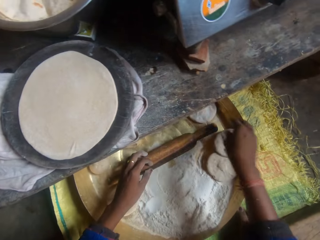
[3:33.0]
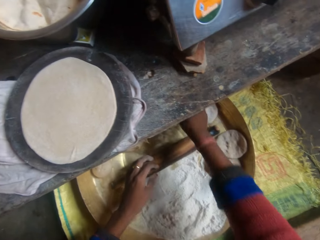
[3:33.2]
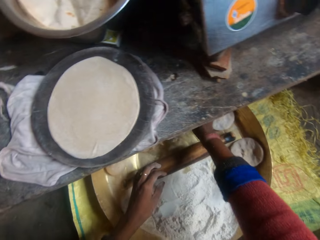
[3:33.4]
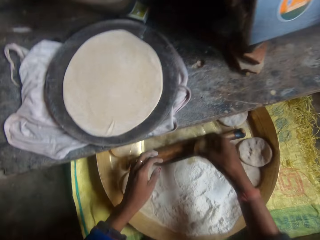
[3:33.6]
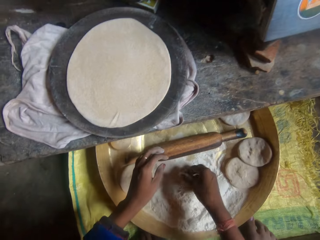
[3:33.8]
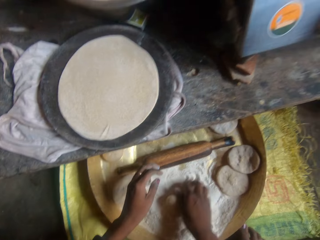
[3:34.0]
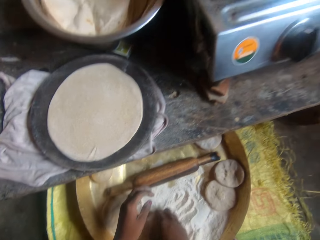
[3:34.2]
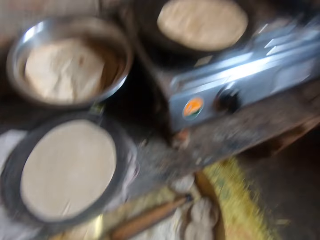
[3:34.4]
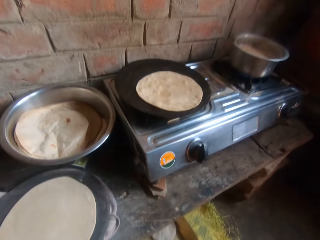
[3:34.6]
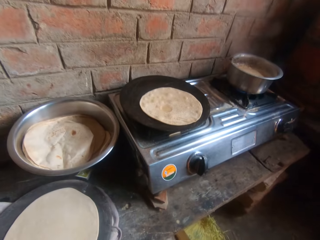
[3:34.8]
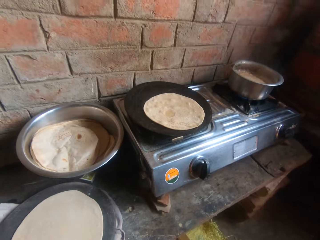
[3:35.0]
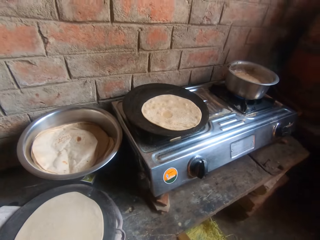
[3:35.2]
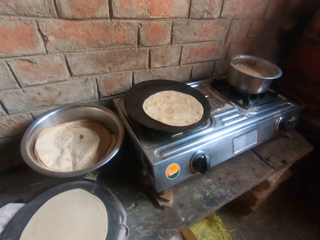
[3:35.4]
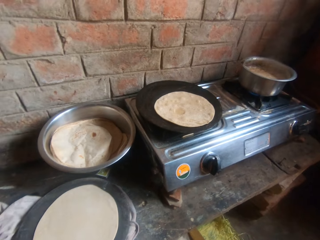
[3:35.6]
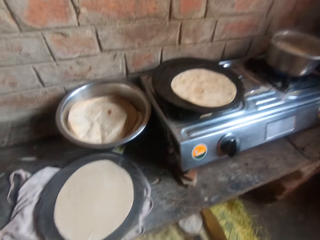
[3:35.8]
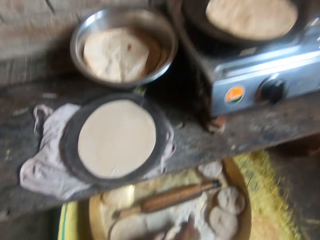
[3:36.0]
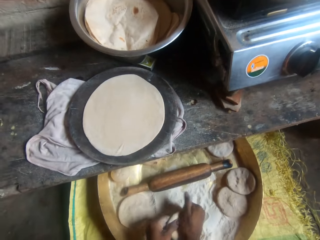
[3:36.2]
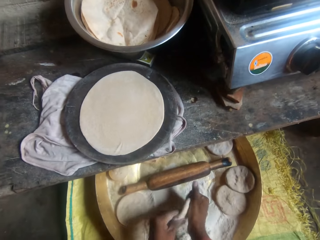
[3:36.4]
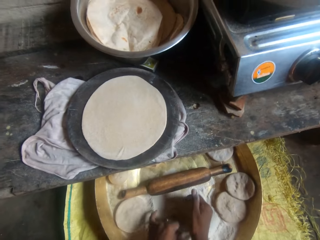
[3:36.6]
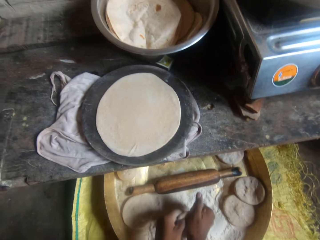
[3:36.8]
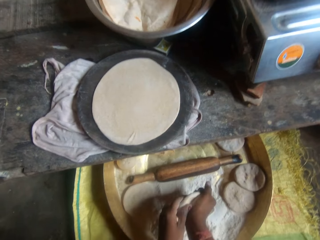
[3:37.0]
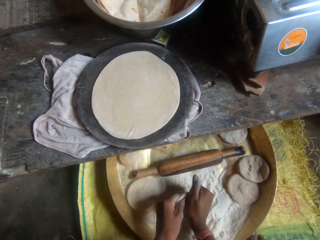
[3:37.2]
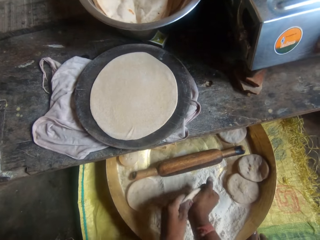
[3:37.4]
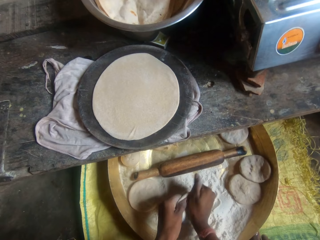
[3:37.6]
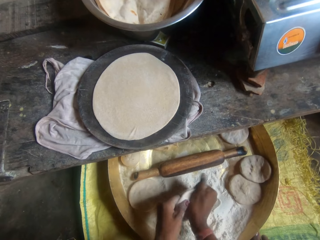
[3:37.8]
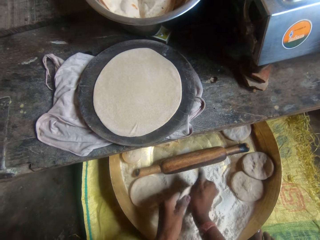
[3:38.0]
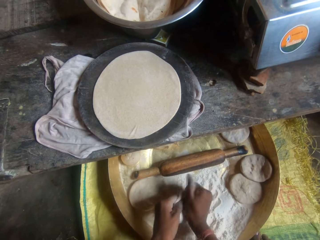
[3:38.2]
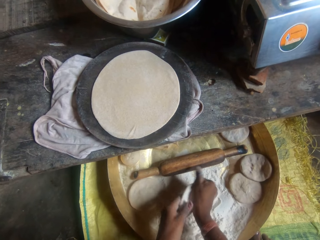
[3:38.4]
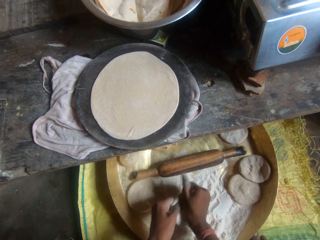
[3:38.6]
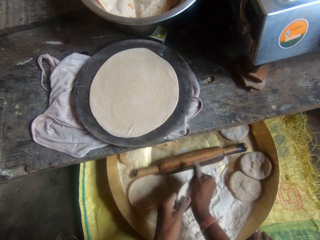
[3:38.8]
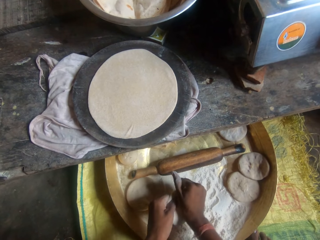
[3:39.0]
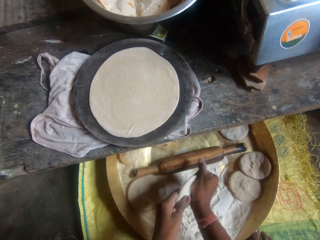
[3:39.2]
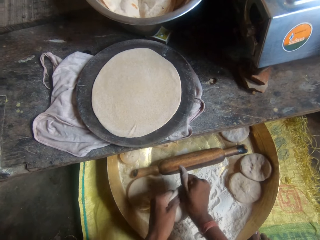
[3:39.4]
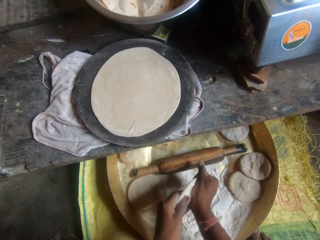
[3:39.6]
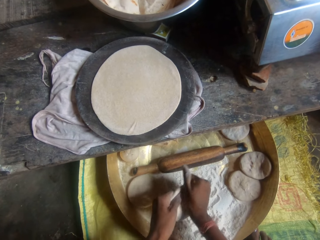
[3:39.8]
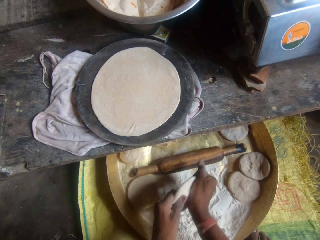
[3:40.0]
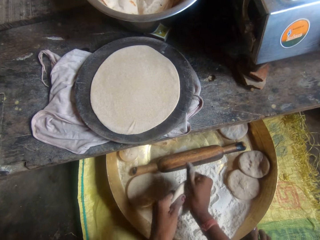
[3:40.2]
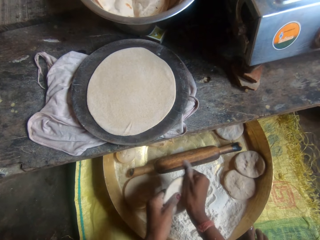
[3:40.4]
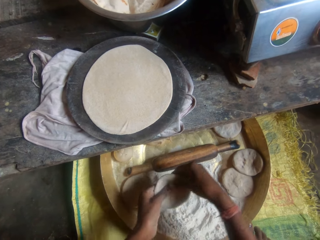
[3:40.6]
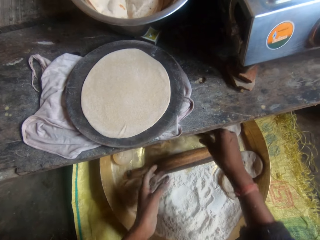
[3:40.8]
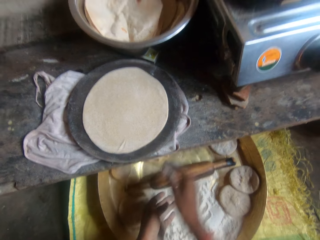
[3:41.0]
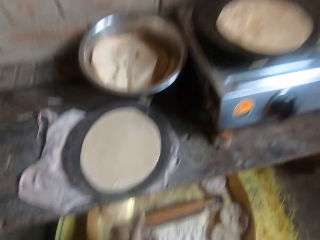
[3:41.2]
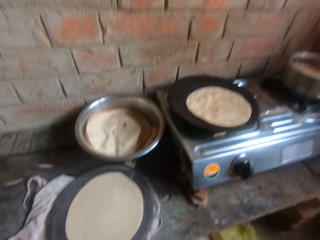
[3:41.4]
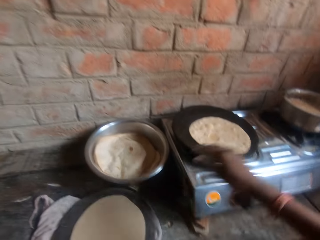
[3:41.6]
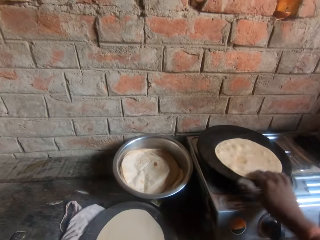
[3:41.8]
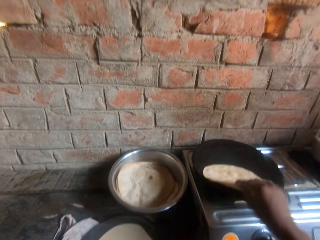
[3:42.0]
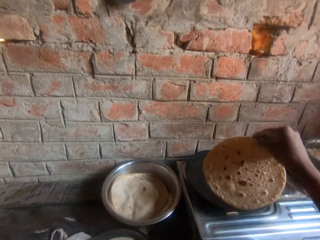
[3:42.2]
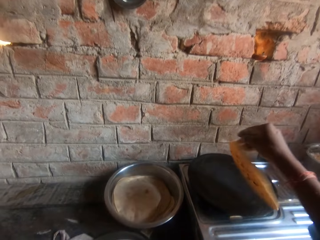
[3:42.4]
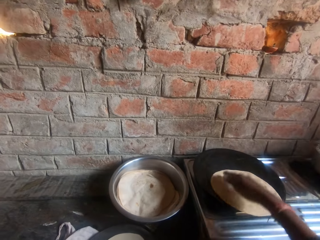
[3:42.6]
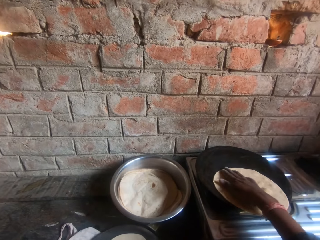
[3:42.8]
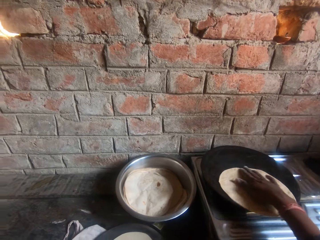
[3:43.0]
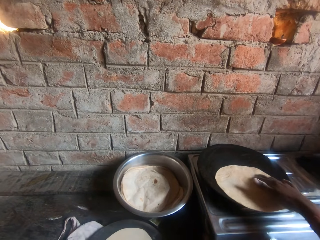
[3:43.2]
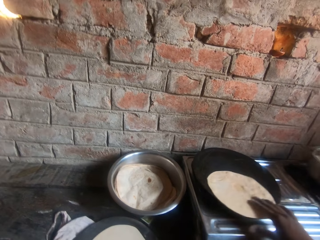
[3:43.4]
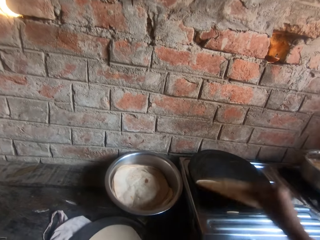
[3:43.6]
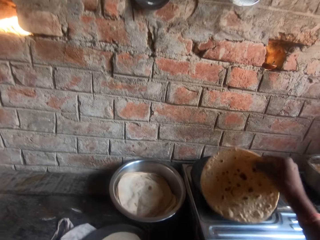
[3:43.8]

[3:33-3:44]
The camera wearer places the dough on the tray. She moves her hand forward and picks up the dough. She talks to a man. The camera wearer rolls a dough in flour inside the bucket. She stares at the flatbread. She presses on the dough with her hands. She kneads the dough with her hands. She moves her hand forward. She throws the dough on the tray. She rubs her hands together. She stares at the flatbread. She moves her hand forward. She drops the dough in the bucket. She moves the flatbread towards her and lifts up the flatbread. She flips the roti on the griddle with her hand. She drops the flatbread on the pan. She places her hand on the flatbread and moves her hand along the surface of the flatbread.

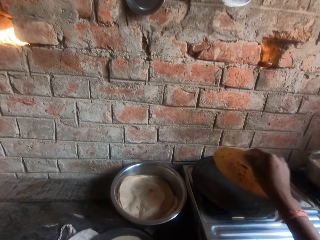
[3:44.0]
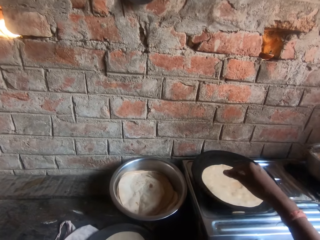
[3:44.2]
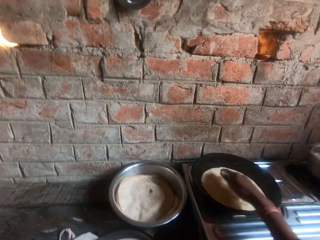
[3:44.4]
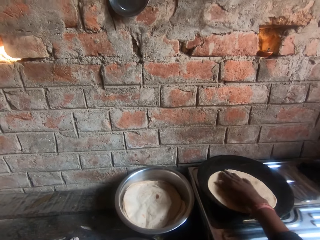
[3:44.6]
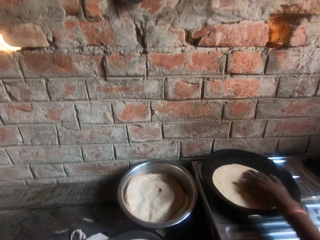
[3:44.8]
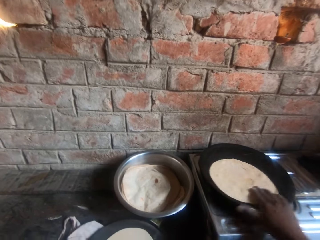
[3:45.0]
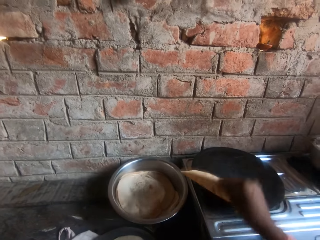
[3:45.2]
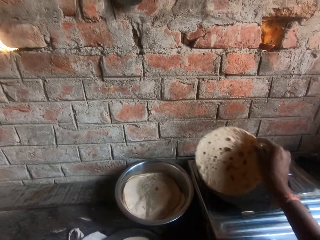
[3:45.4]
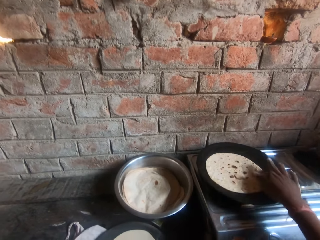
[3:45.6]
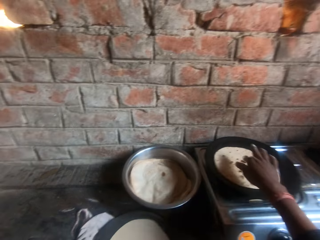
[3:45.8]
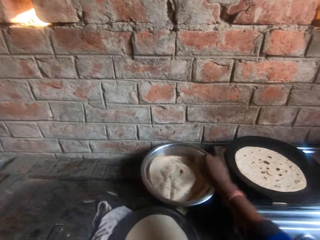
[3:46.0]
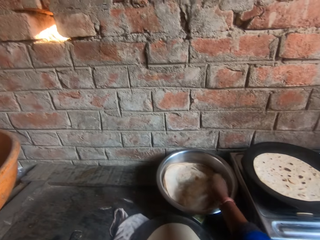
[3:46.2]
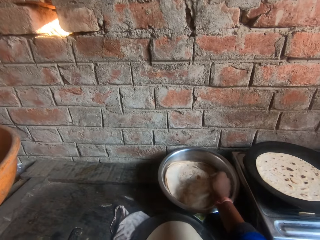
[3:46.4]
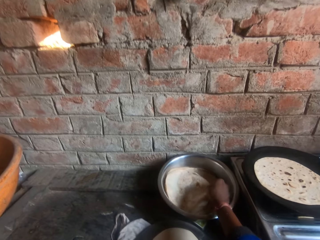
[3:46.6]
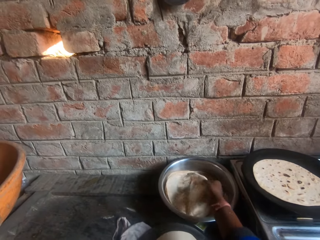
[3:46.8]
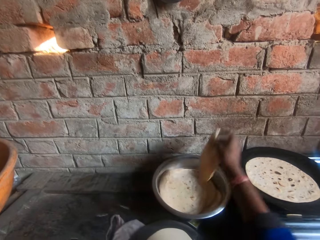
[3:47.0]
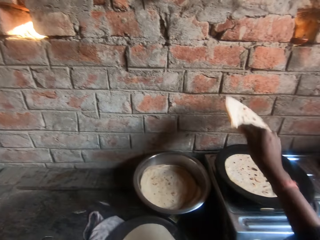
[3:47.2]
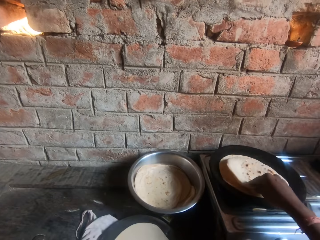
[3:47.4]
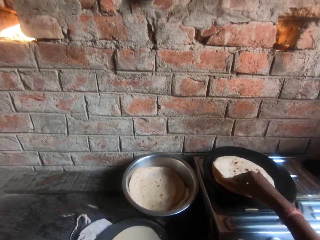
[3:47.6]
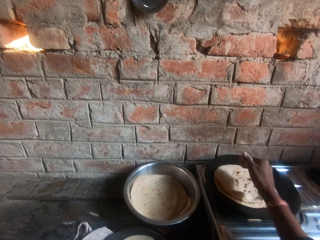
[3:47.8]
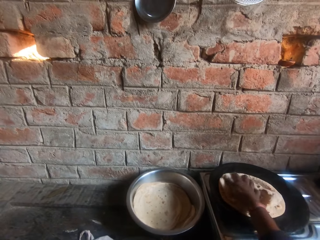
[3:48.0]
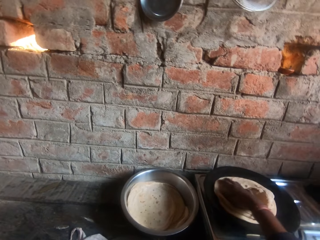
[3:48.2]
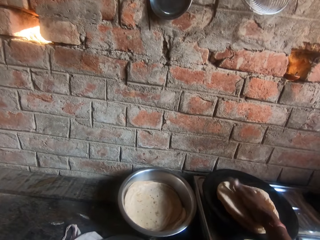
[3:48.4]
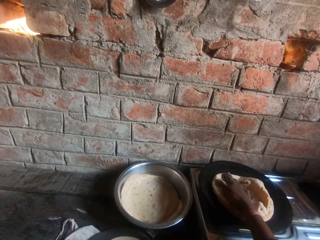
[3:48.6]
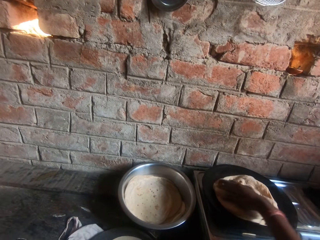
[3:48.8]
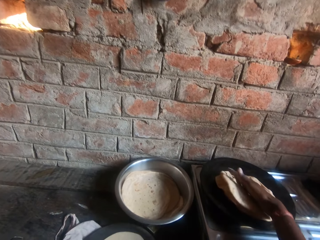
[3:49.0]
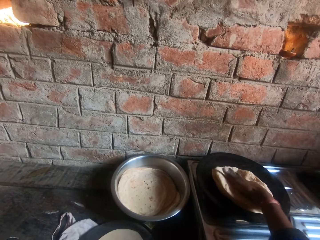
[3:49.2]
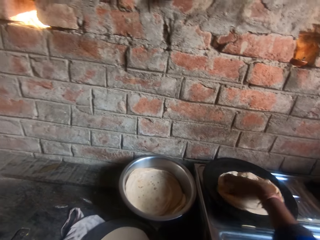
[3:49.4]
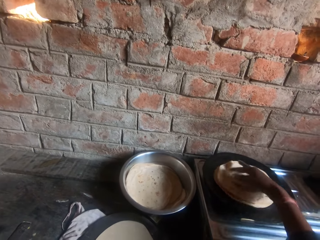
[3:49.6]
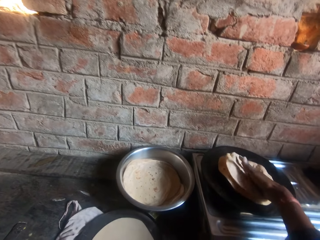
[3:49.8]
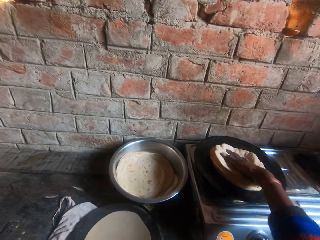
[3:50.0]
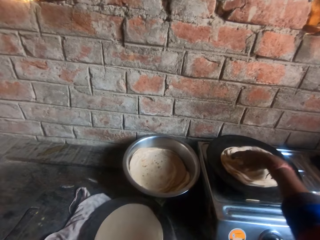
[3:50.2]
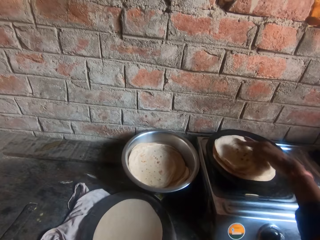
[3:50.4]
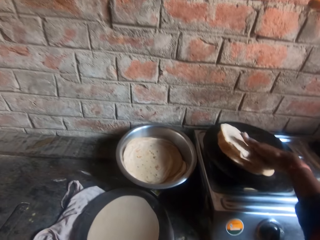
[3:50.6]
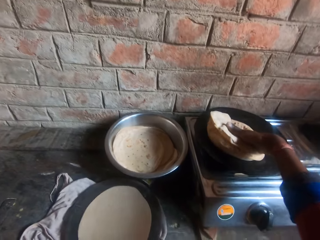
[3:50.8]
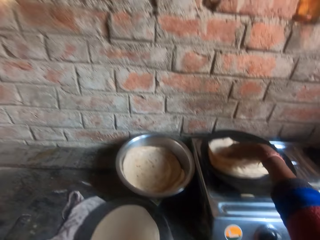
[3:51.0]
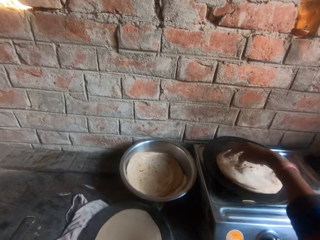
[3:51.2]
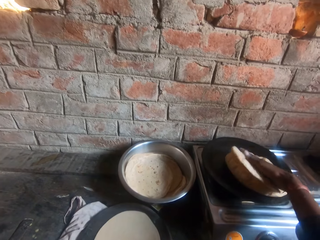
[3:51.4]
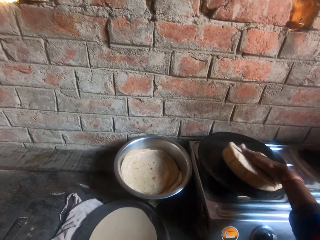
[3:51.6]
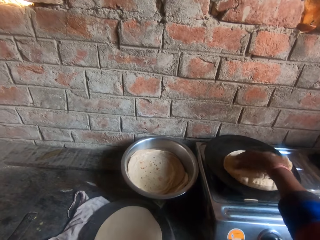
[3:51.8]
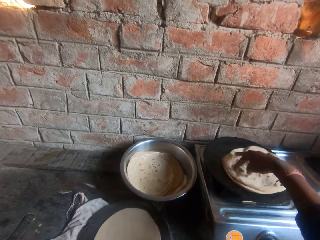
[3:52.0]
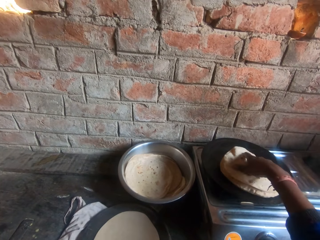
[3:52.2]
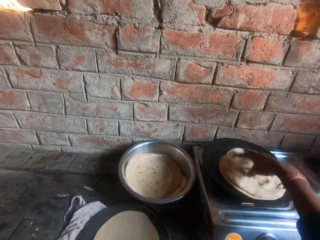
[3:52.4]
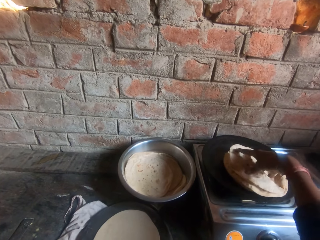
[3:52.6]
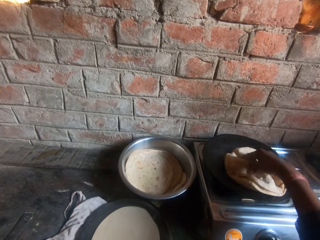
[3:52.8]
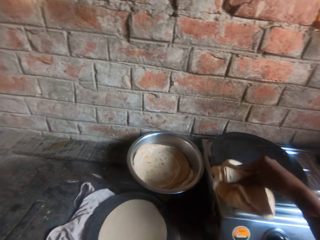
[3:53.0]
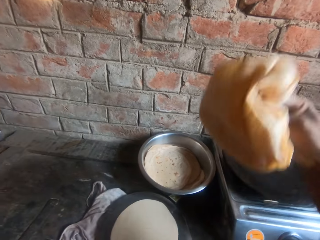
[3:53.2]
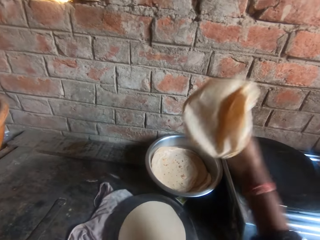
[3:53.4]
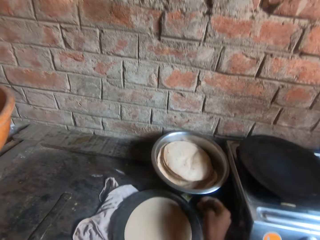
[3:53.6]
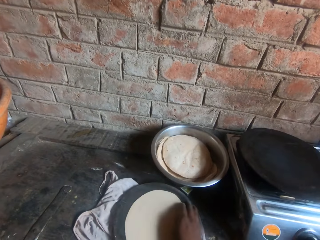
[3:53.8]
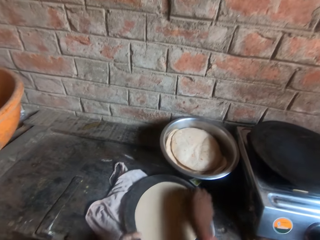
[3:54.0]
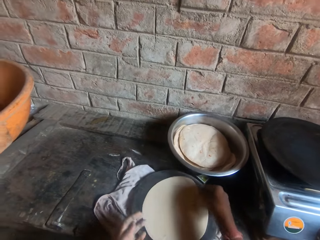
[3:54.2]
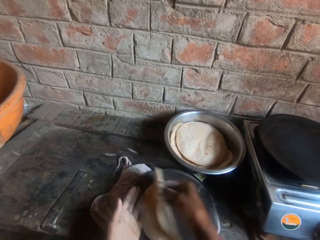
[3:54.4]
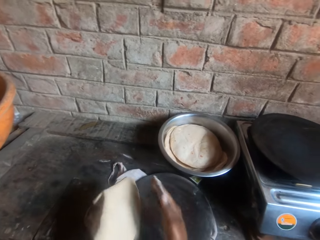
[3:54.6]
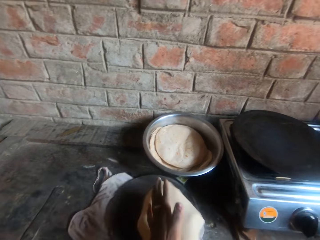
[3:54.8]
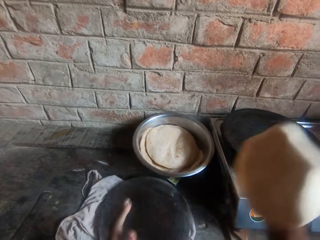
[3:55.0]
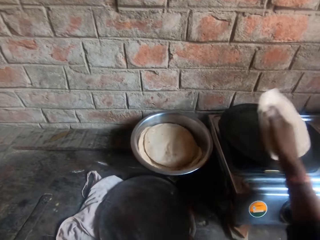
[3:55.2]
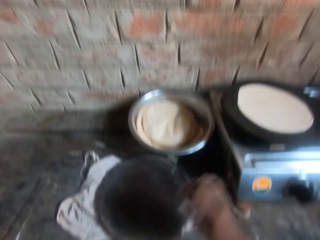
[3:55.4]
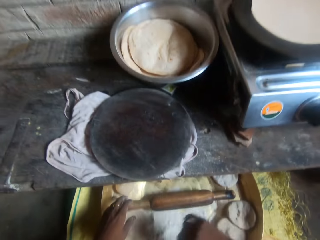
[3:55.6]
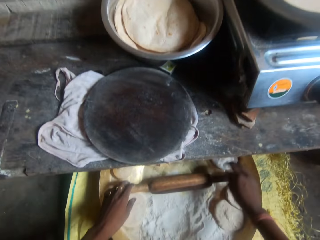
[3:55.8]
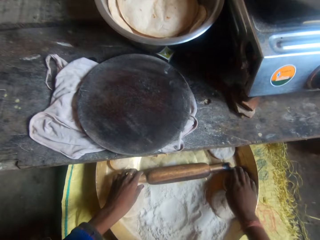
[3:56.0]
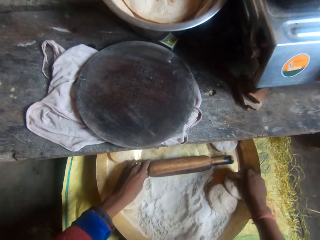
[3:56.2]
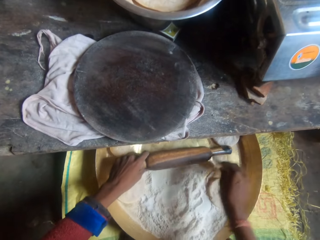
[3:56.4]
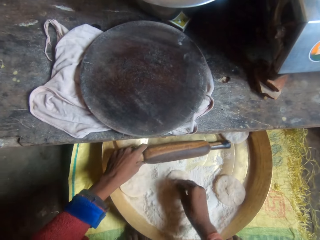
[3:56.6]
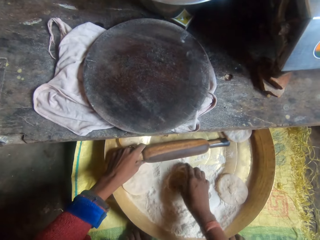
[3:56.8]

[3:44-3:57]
The camera wearer lifts up the flatbread and drops the flatbread on the pan. She places her hand on the flatbread and moves her hand along the surface of the flatbread. She lifts up the flatbread, turns the flatbread, and drops the flatbread on the pan. She moves her hand forward. She picks up the flatbread from the pan. She moves the roti from the bowl to the griddle. She drops the flatbread on the pan. She places her hand on the flatbread. She presses on the flatbread on the pan with her hand. She picks up the flatbread. She throws the flatbread on the bowl. She moves her hand towards her and picks up the dough. She places the dough on her other hand. She moves the dough from the board to the griddle. She moves her hand forward. She moves her hand towards her. She holds the rolling pin with her hand. She picks up the dough.
